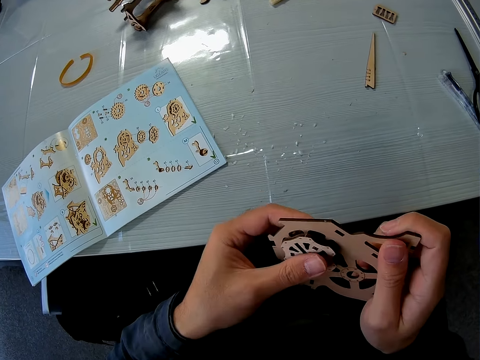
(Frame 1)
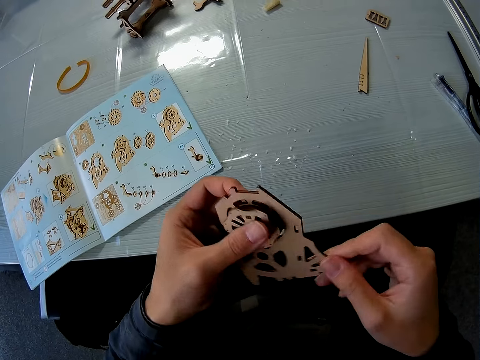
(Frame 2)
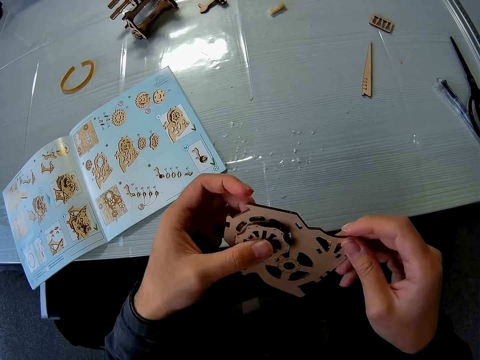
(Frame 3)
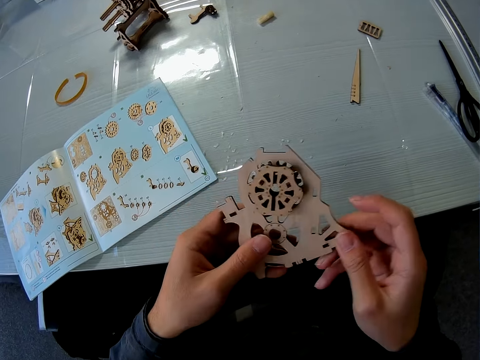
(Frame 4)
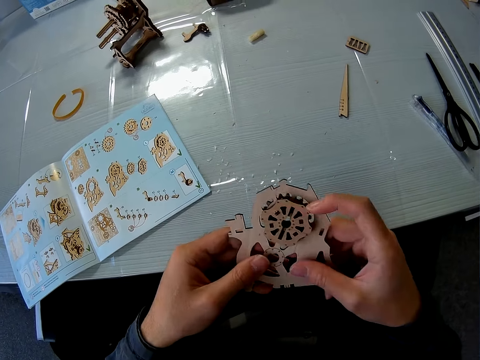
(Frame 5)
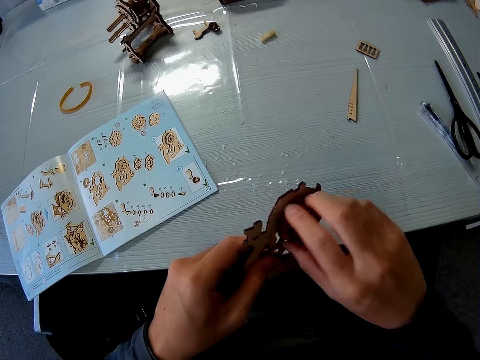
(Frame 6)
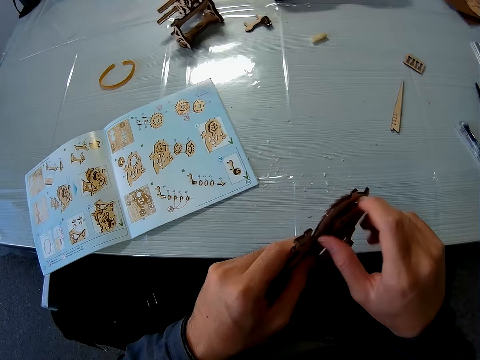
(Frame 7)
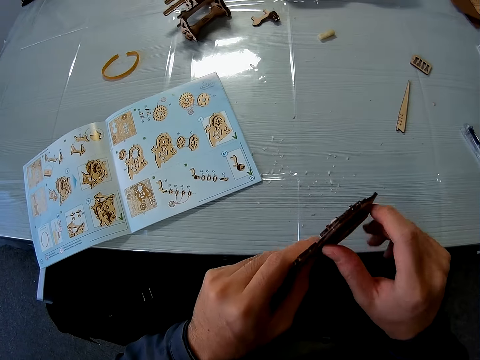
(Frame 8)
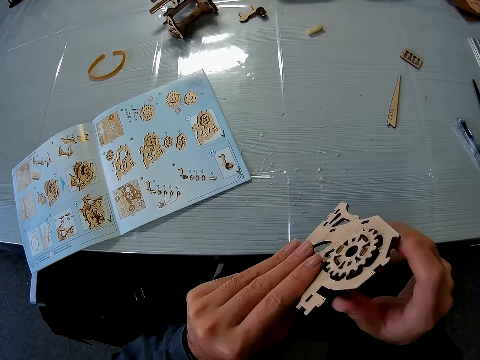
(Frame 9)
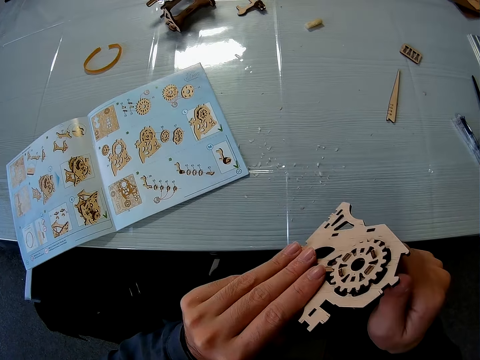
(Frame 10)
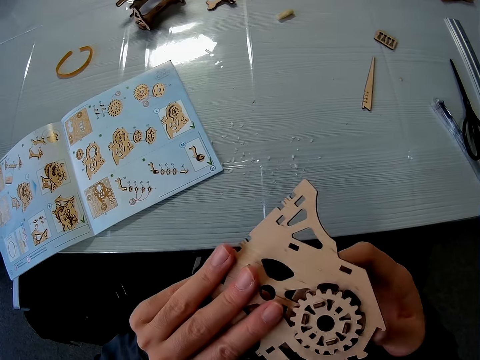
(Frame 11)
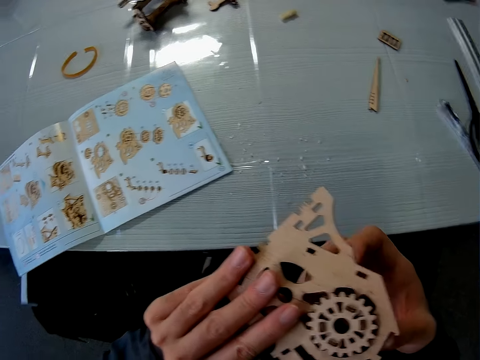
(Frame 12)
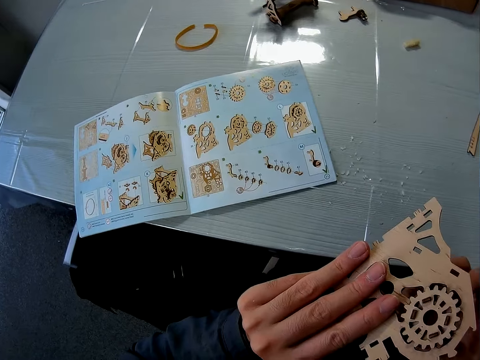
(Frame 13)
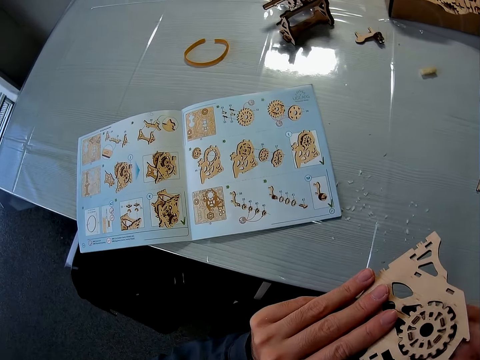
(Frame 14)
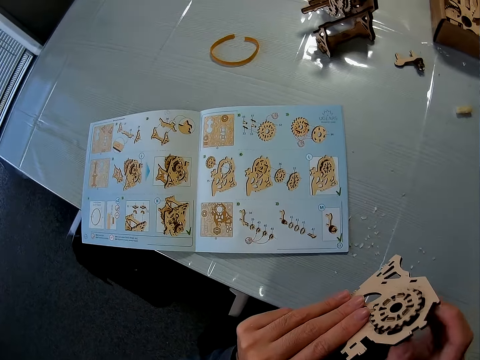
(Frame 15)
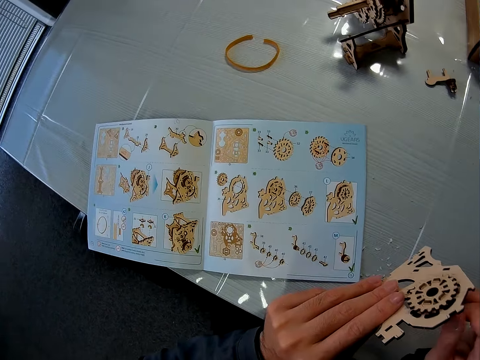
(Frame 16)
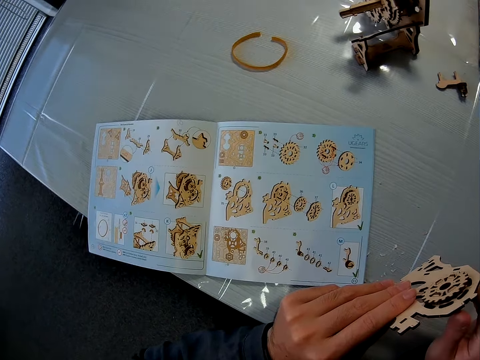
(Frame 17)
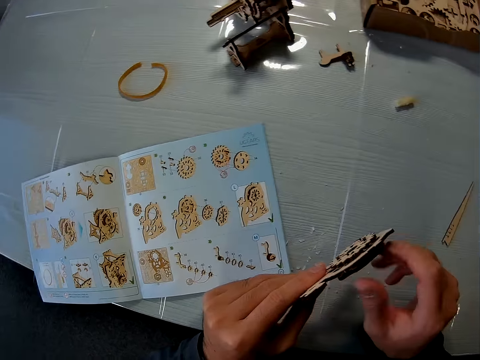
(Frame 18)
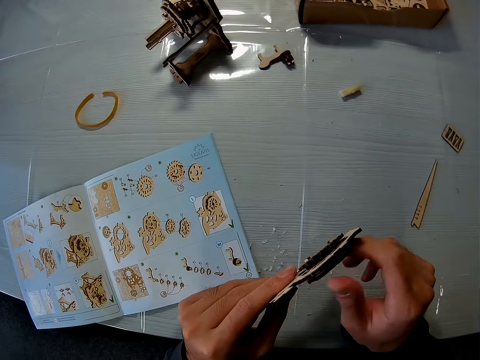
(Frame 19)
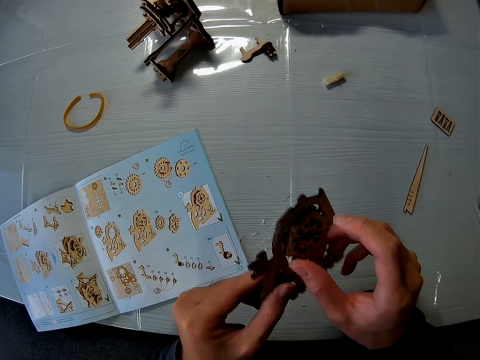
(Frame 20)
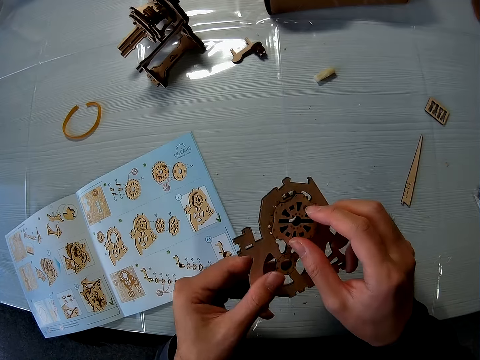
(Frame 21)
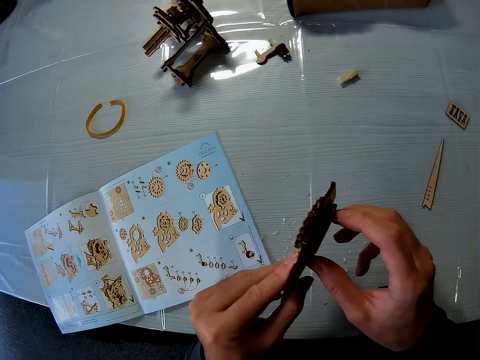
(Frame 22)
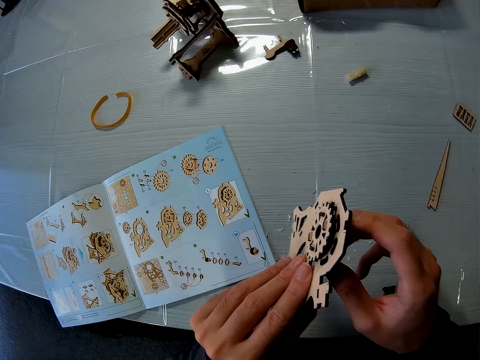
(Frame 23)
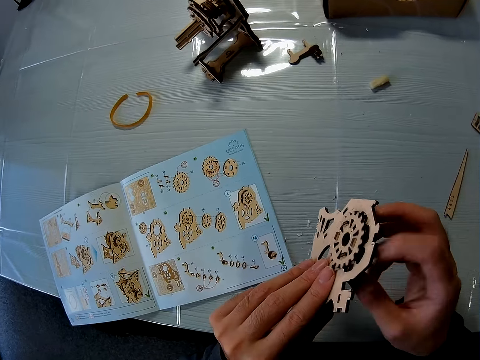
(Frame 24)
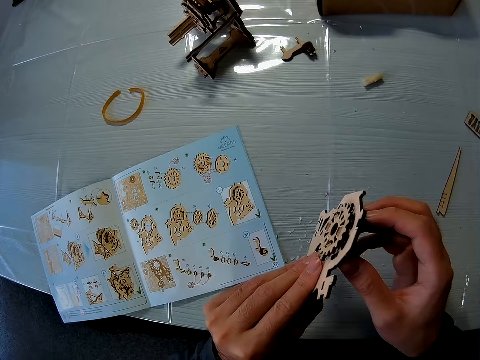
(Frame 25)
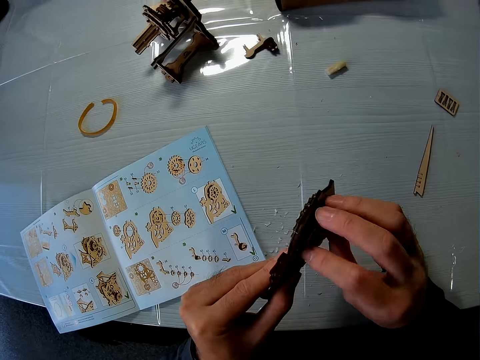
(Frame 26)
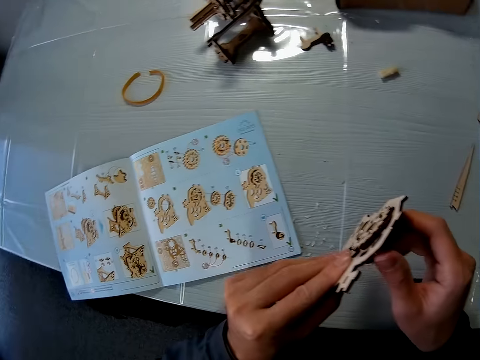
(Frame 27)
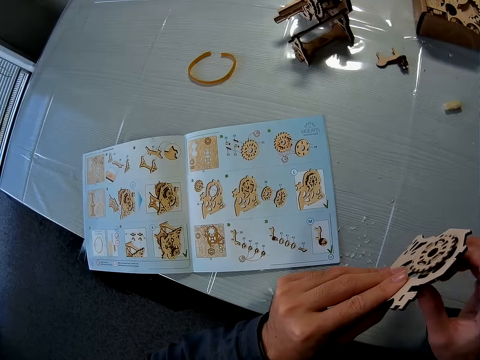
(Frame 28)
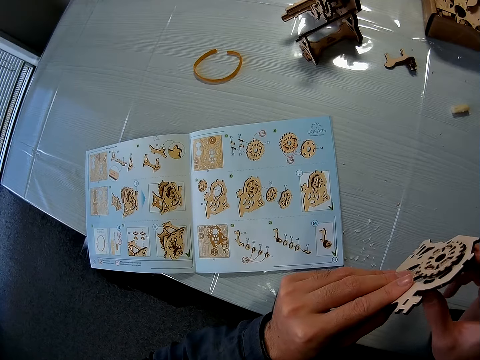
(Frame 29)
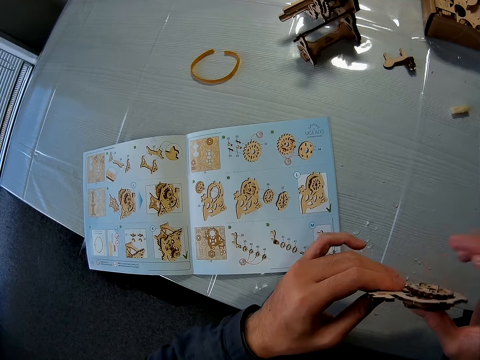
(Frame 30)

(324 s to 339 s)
The camera wearer rotates the gear. They look at the gear model. They rotate the gear. They look at the gear model.

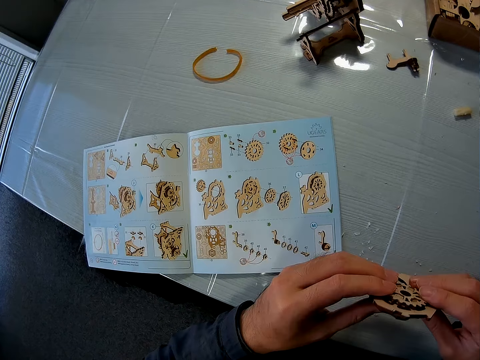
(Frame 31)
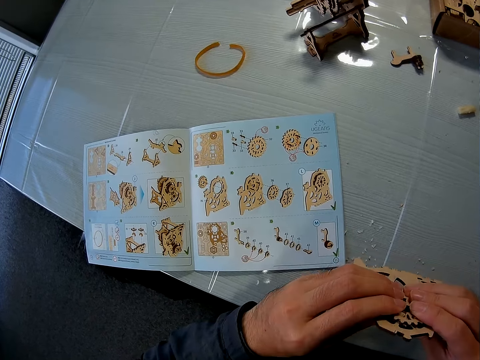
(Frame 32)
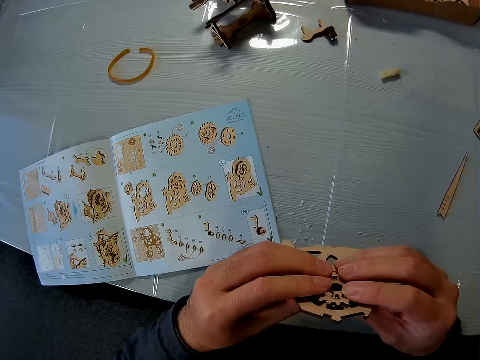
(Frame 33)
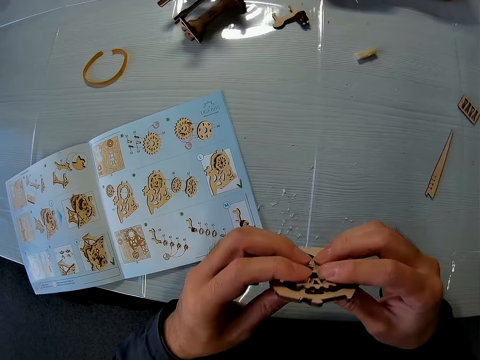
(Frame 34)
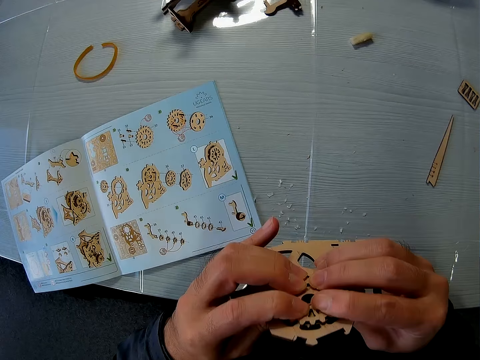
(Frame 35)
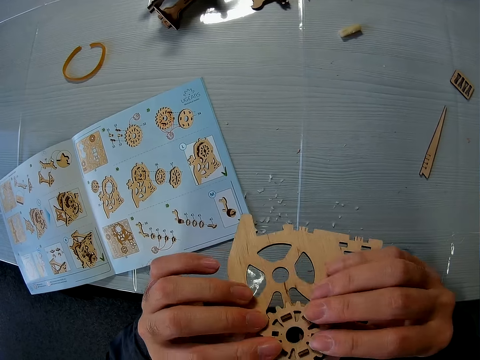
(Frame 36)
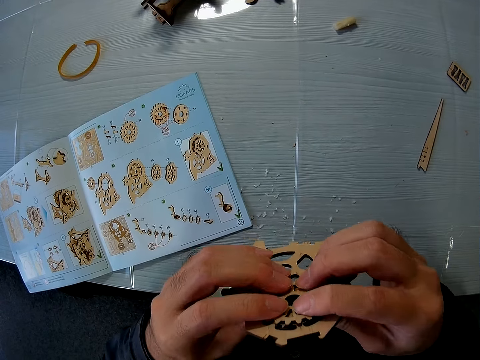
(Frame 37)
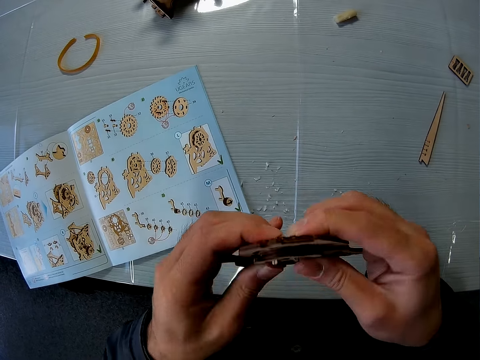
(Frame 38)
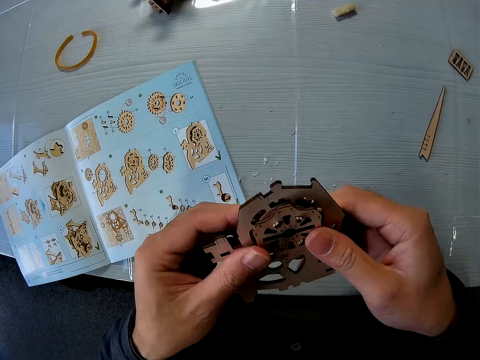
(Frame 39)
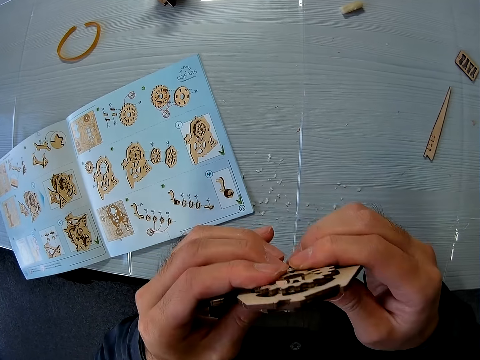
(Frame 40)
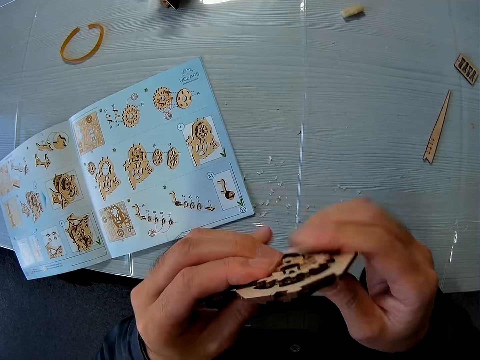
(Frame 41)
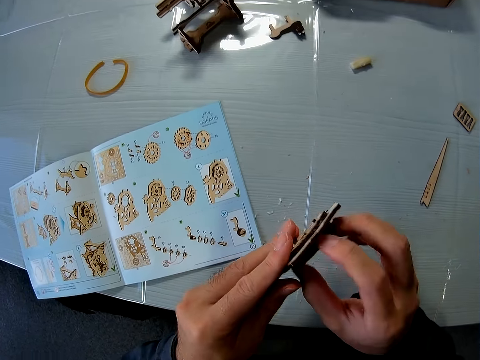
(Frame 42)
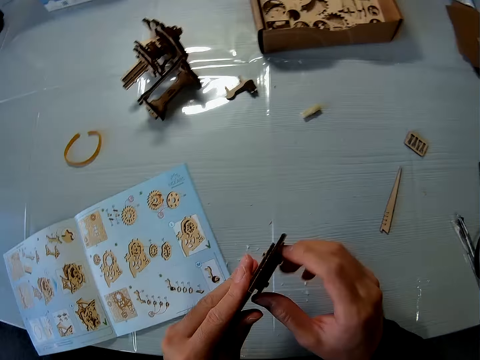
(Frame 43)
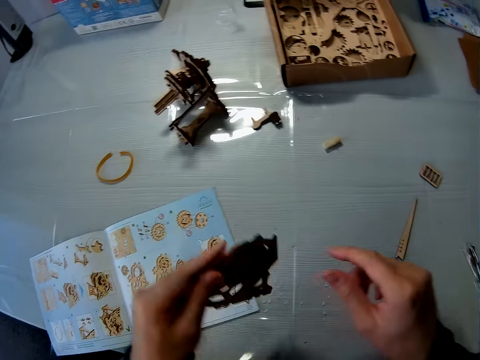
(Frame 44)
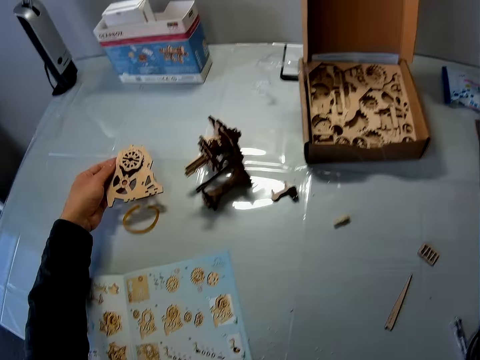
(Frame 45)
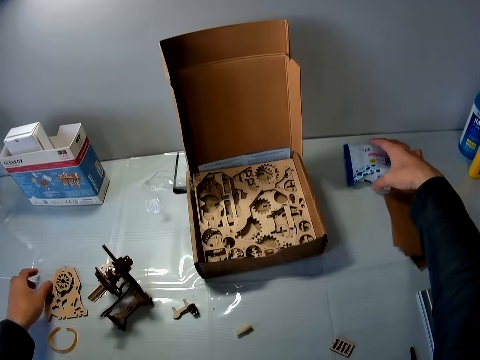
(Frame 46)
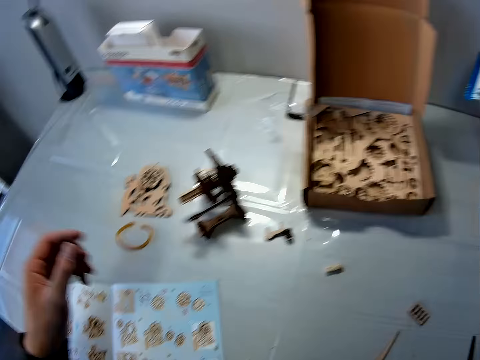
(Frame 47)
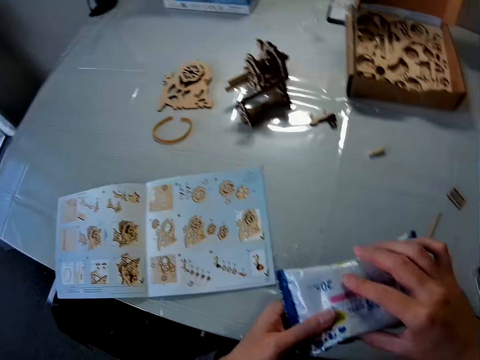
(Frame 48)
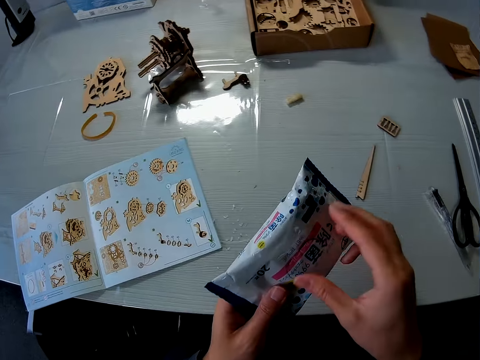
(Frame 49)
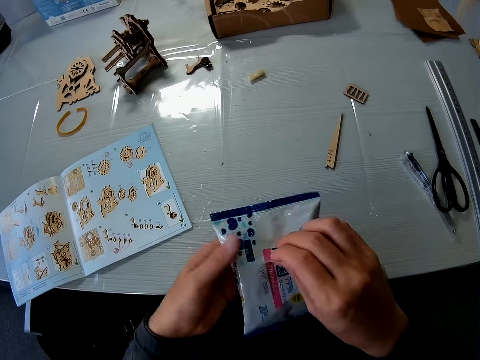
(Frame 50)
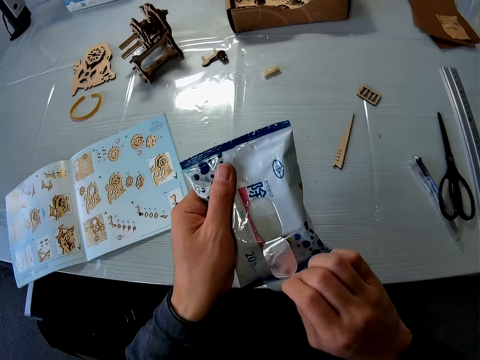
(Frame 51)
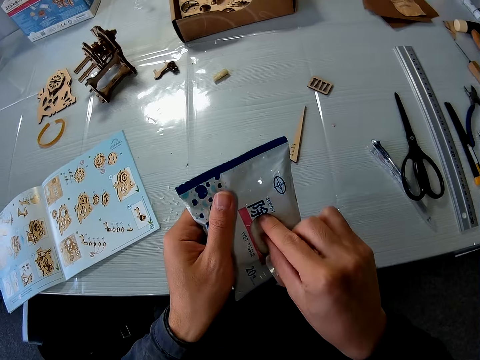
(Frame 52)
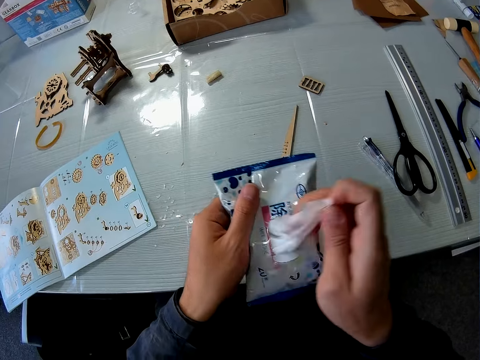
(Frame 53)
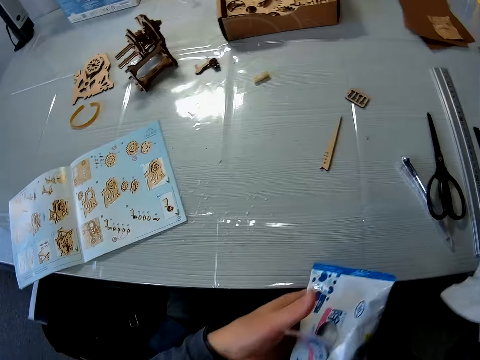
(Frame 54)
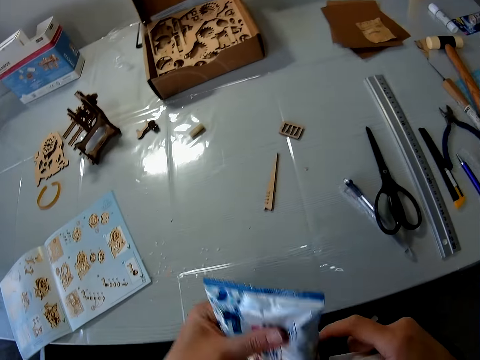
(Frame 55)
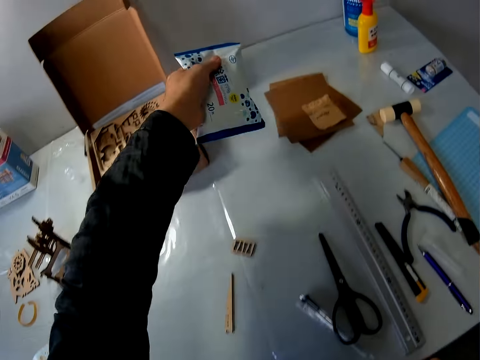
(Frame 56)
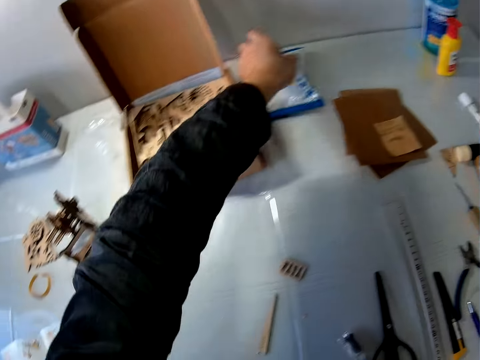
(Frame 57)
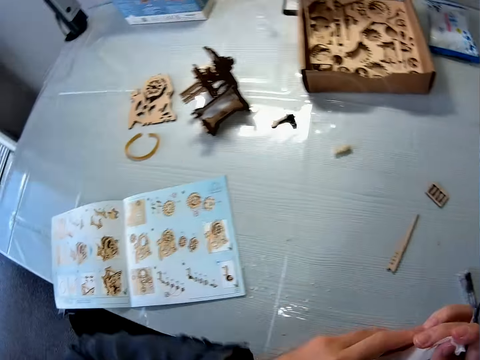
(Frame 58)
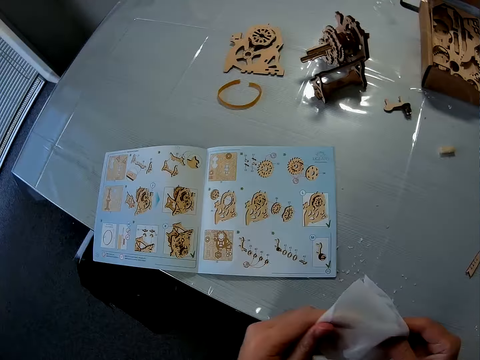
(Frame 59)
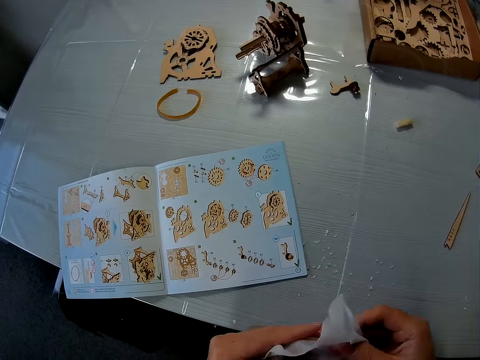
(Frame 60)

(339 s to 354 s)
The camera wearer looks at the gear model. He rotates the gear. He puts down the gear model. He joins the wooden puzzle with his left hand. He picks up a pack of wet wipes with his right hand. He passes the pack of wipes from his right hand to his left hand. He opens the wipes with his right hand. He removes one wipe with his right hand. He drops the pack of wipes with his left hand.
